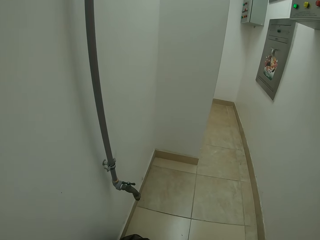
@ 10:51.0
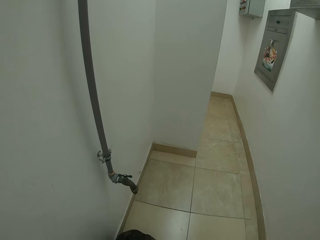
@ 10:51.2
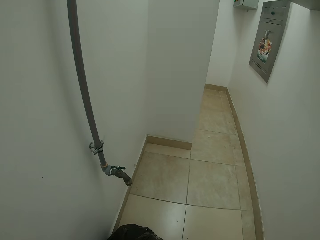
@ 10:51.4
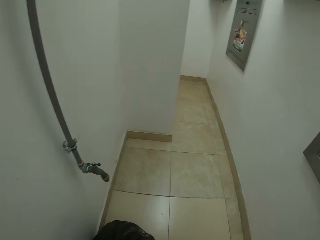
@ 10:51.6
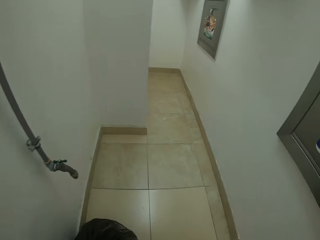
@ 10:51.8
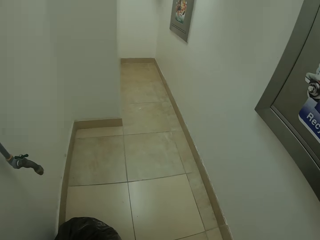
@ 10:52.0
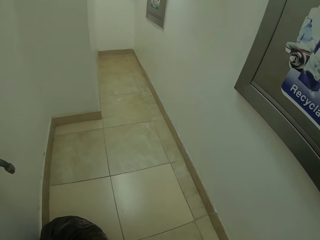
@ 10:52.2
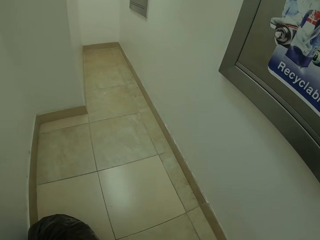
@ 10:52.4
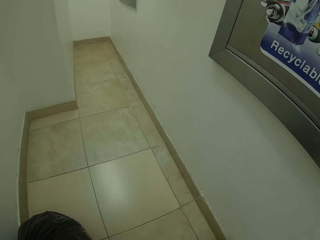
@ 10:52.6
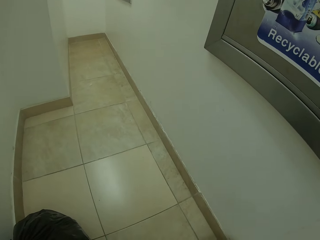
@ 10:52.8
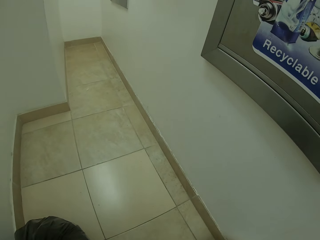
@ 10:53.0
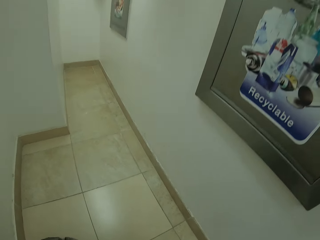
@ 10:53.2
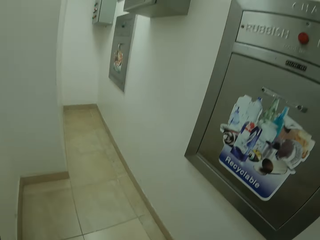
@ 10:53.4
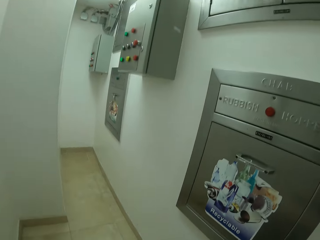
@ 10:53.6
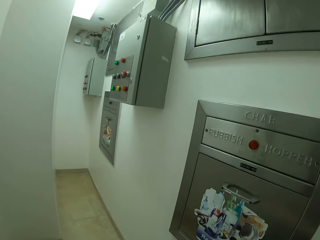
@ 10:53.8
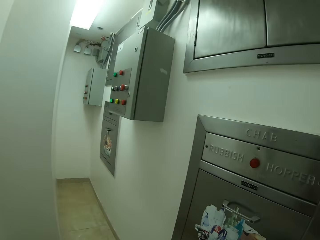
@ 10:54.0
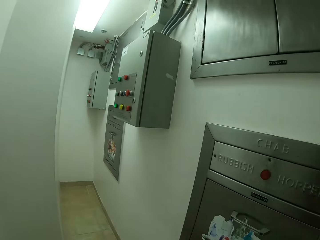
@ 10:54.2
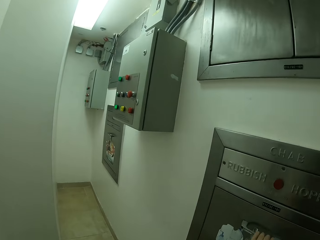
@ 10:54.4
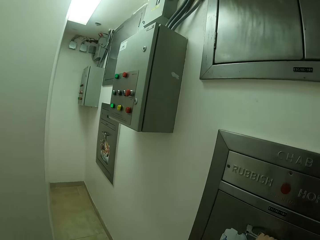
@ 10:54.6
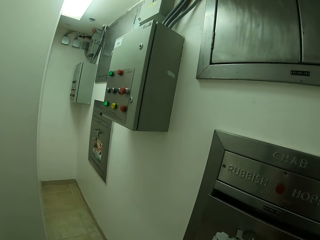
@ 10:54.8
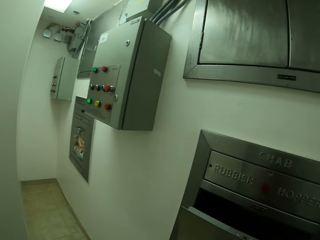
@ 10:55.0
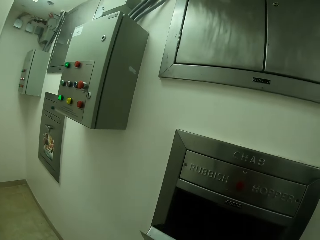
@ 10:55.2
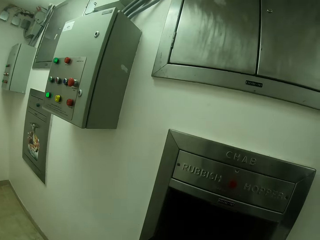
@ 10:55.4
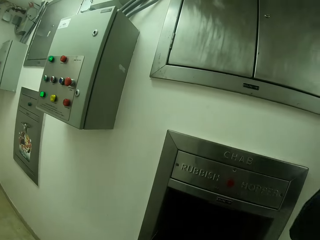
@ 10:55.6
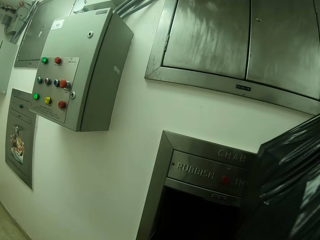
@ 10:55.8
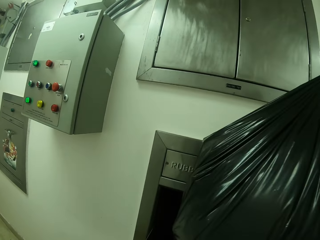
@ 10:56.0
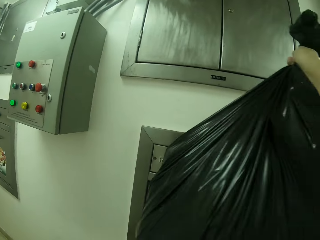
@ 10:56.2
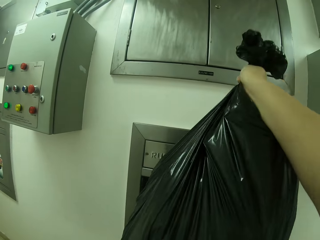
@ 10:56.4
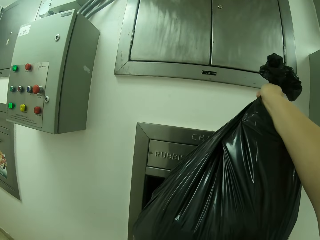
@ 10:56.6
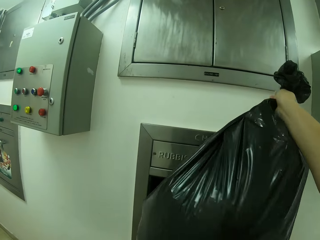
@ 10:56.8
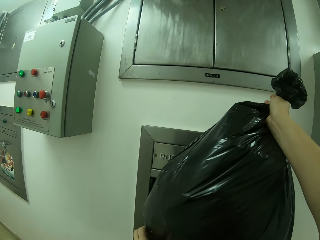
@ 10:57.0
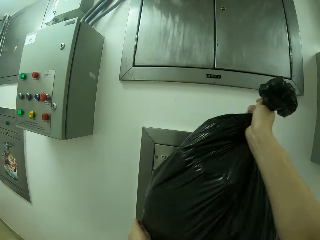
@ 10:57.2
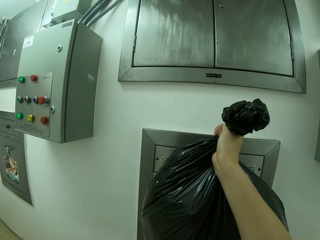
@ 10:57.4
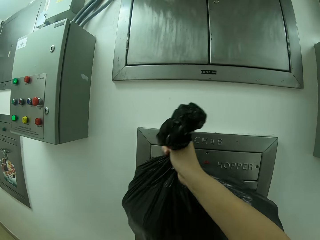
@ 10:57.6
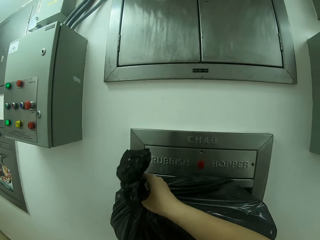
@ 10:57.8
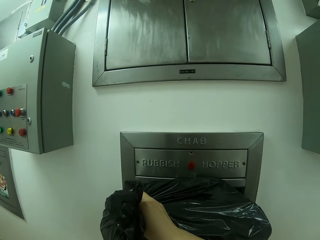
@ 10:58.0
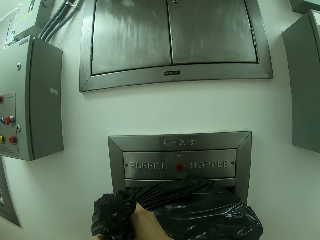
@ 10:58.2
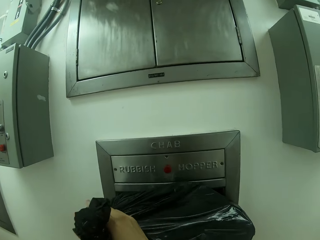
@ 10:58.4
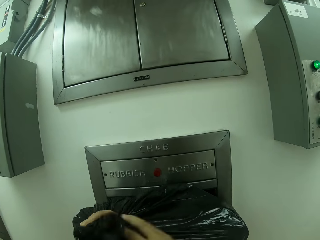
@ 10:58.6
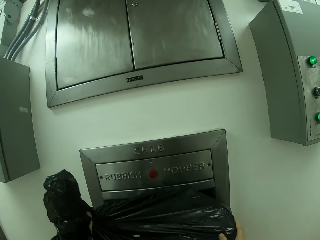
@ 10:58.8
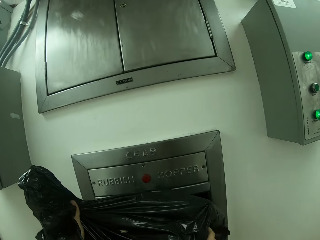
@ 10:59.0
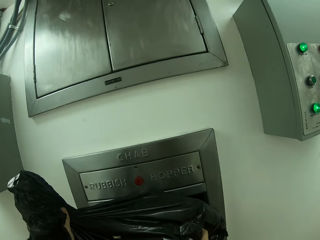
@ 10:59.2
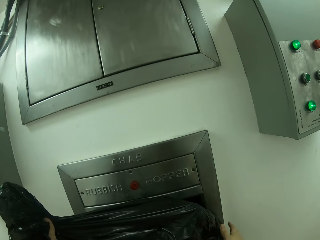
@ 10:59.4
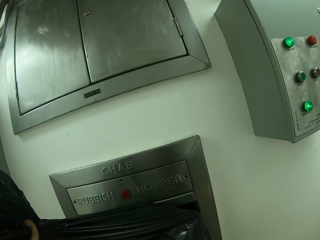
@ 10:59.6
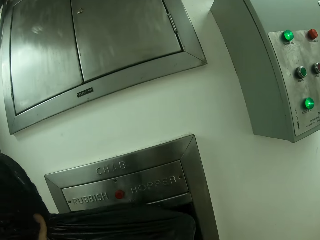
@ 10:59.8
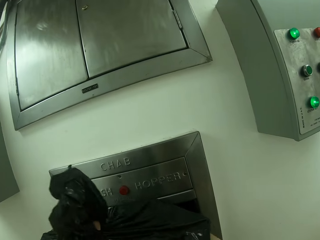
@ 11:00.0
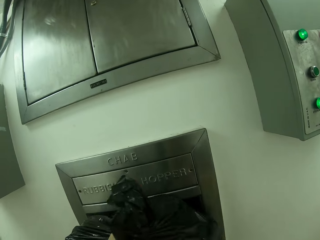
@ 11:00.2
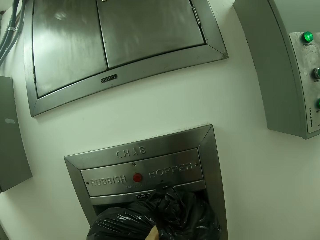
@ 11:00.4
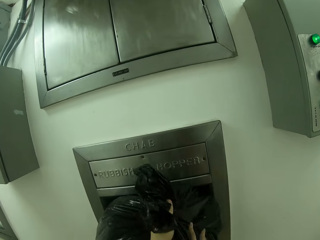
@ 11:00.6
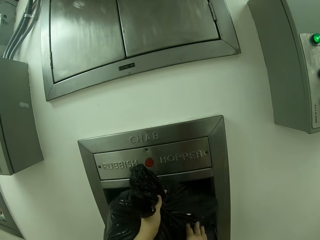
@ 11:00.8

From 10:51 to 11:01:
The camera wearer puts a polythene bag on the floor. They open another trash chute. They put the trash bag in the trash chute.

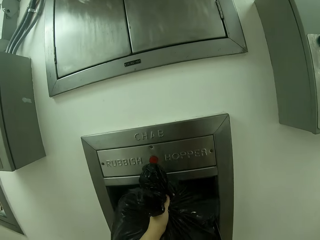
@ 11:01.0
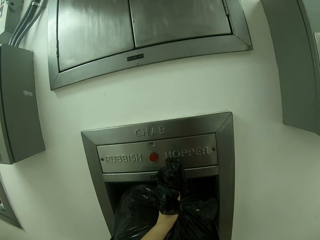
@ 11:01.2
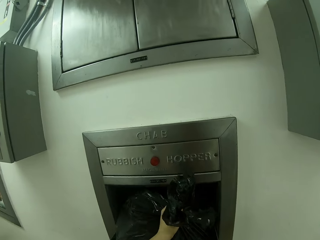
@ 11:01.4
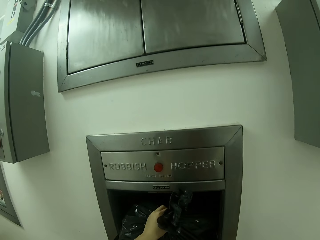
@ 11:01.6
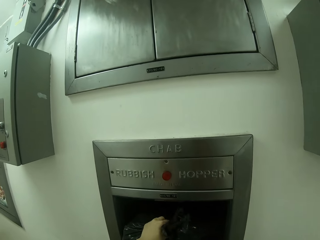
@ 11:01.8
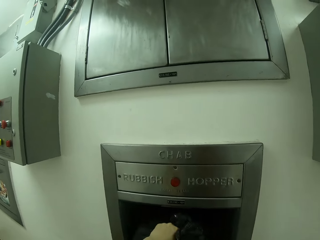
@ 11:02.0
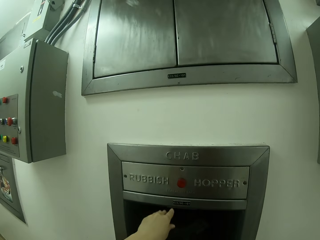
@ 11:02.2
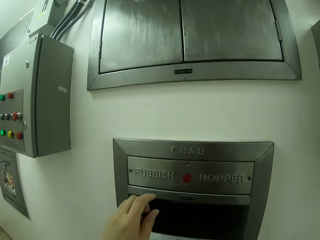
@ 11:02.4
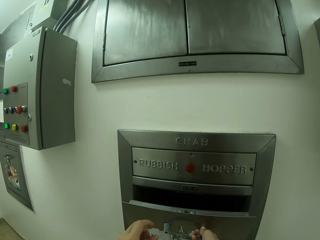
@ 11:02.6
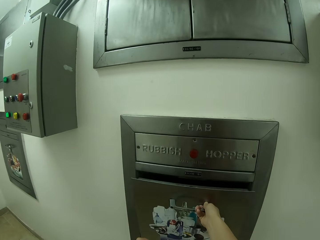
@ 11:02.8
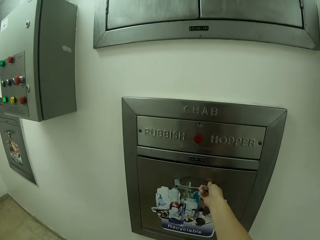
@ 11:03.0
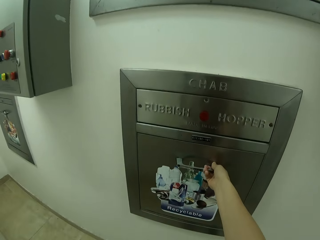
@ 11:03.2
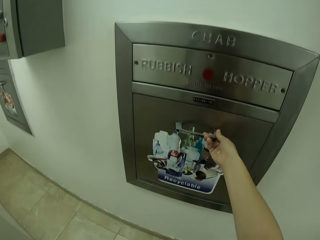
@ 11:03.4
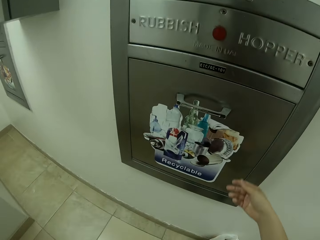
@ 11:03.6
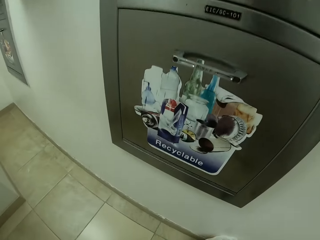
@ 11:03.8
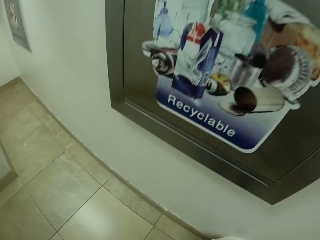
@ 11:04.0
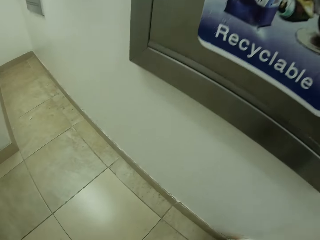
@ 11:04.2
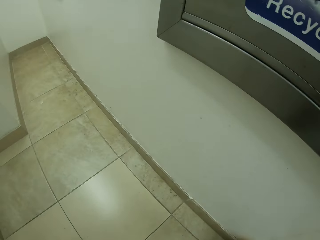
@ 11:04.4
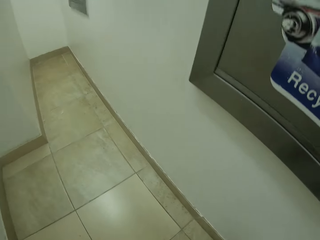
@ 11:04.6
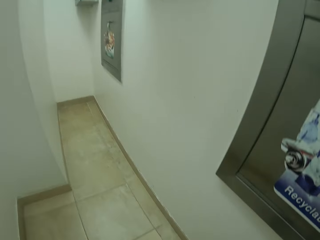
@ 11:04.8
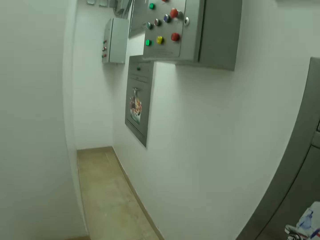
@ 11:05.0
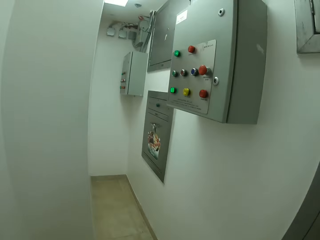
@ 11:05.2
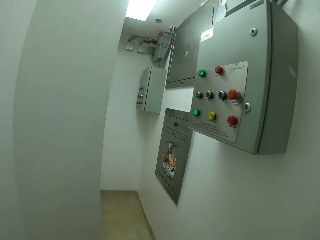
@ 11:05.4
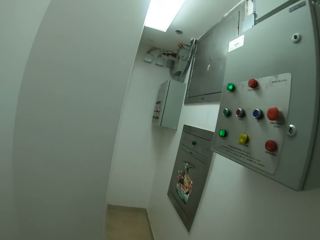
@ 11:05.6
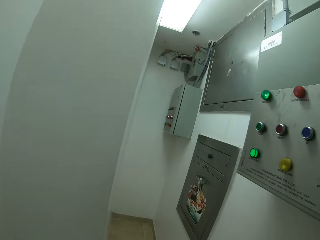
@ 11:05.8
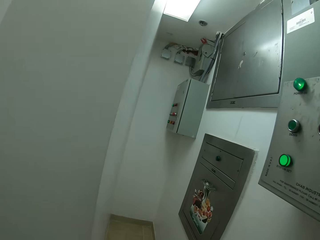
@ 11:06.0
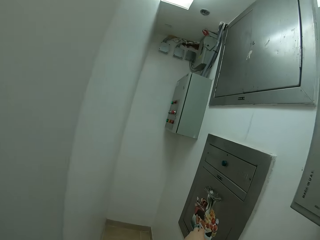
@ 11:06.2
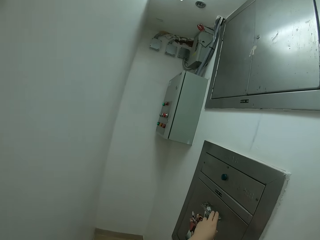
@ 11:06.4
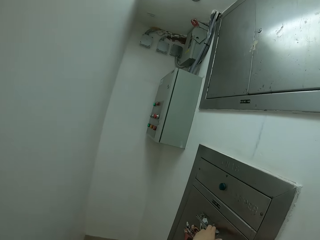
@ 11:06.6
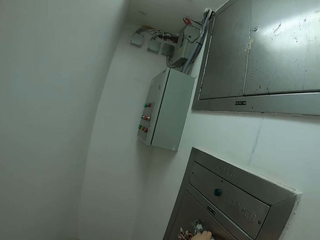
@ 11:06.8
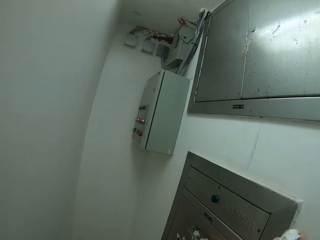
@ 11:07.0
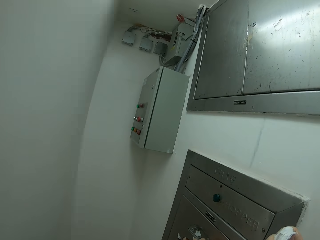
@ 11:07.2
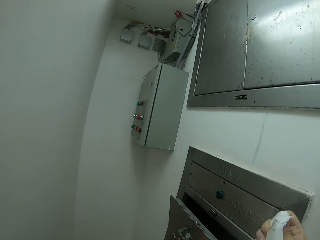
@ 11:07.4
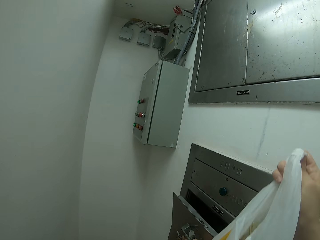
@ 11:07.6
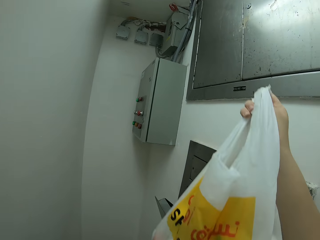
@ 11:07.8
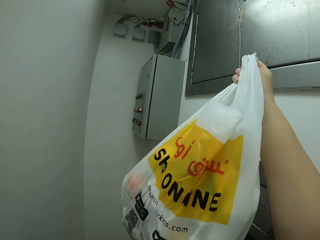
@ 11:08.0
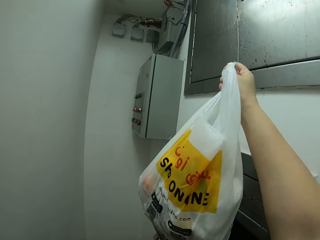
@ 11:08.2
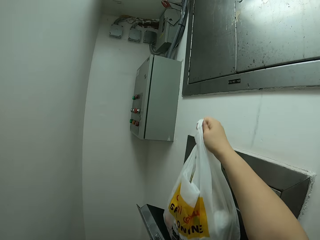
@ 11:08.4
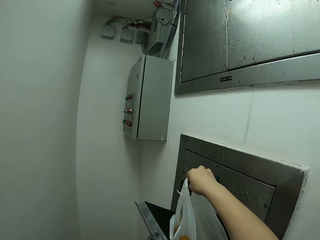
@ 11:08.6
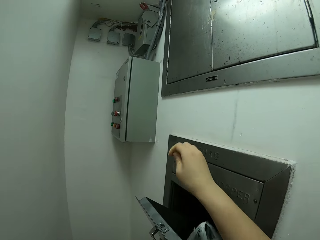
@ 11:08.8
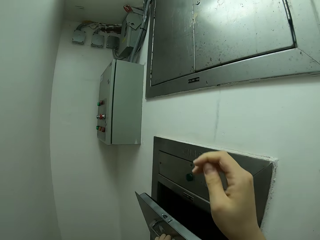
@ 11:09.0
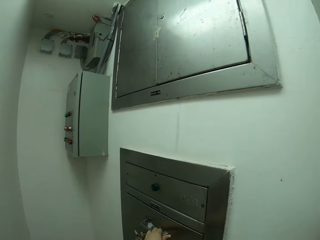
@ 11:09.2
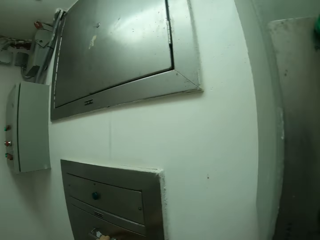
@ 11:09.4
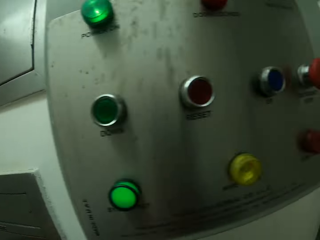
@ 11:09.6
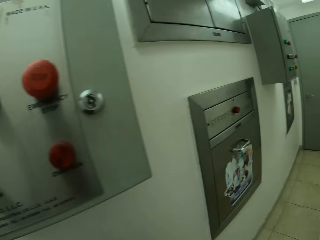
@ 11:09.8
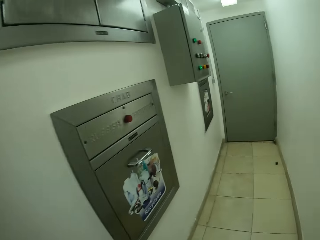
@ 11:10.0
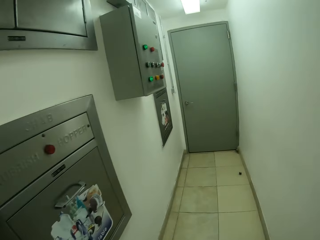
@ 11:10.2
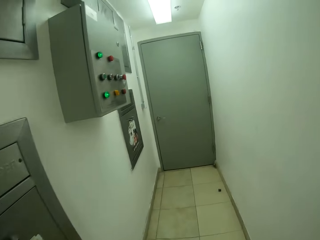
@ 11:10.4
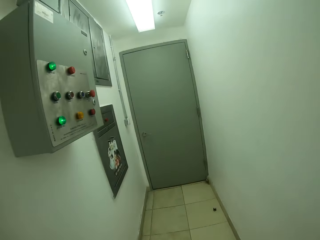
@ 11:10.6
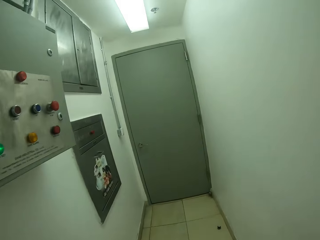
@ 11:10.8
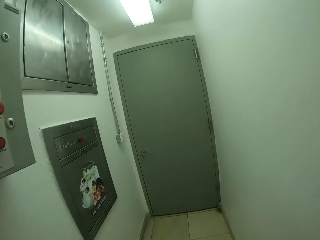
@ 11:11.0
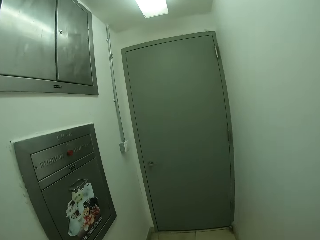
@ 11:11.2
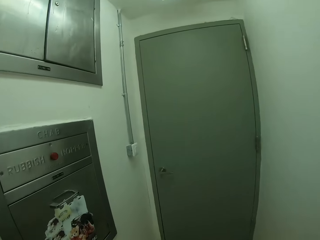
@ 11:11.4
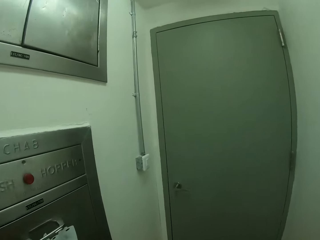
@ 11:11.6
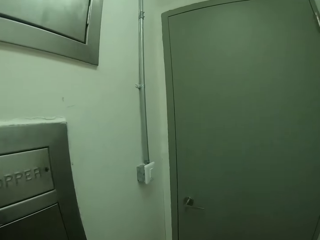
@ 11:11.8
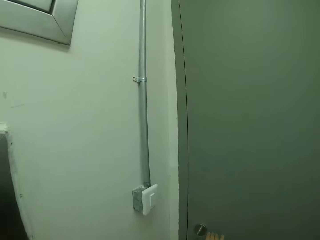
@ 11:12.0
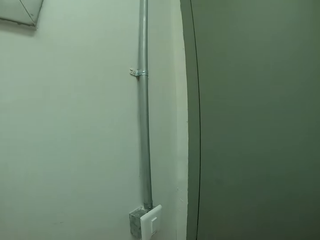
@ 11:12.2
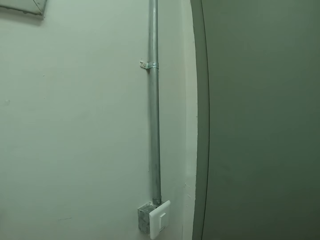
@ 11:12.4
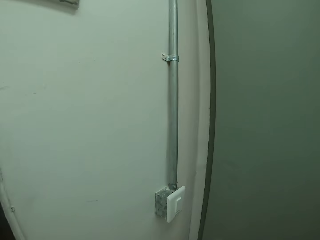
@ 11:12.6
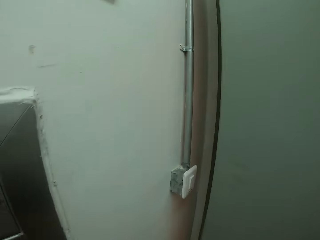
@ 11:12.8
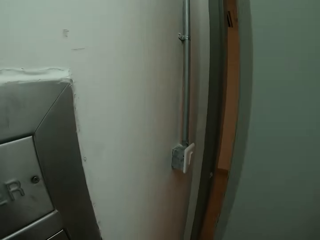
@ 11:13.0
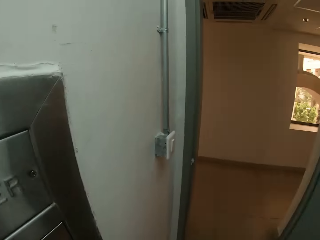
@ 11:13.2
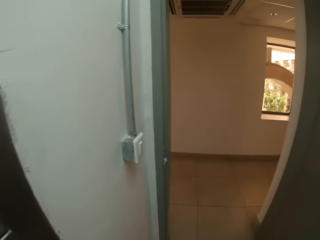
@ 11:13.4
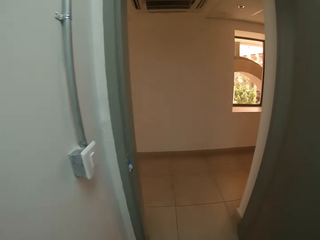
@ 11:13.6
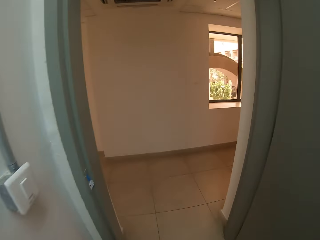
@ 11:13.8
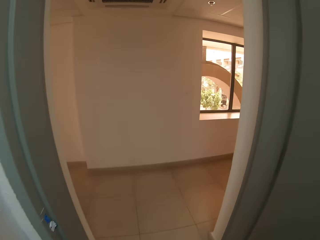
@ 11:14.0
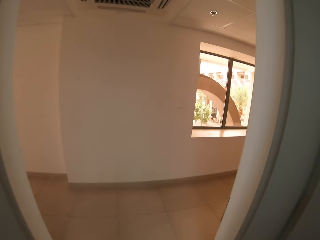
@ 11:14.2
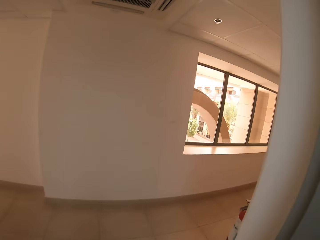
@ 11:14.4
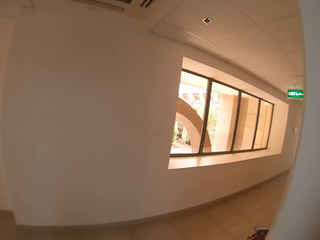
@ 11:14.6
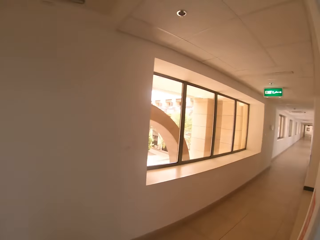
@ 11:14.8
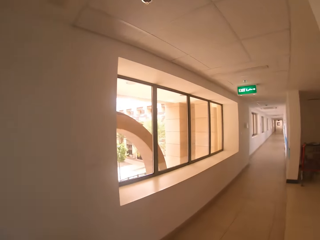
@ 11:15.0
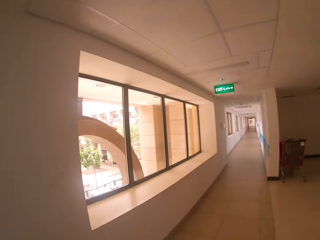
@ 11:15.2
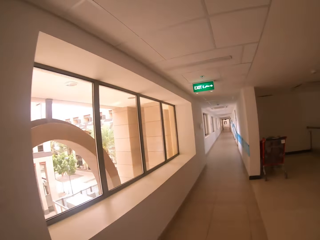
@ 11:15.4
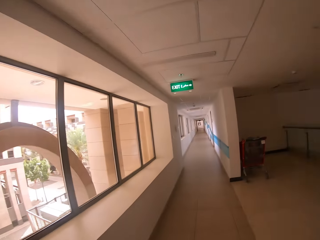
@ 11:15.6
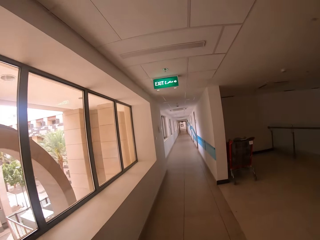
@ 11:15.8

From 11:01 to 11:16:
The camera wearer closes the trash chute. They take the polythene bag from the floor. They open another trash chute. They put the trash nylon in the trash chute. They close the trash chute. They walk around the house. They open the door. They walk down the hallway.
